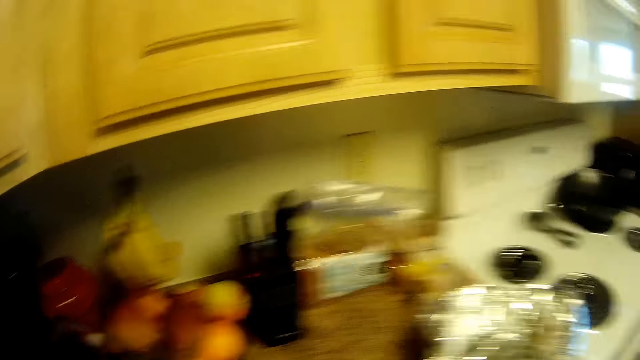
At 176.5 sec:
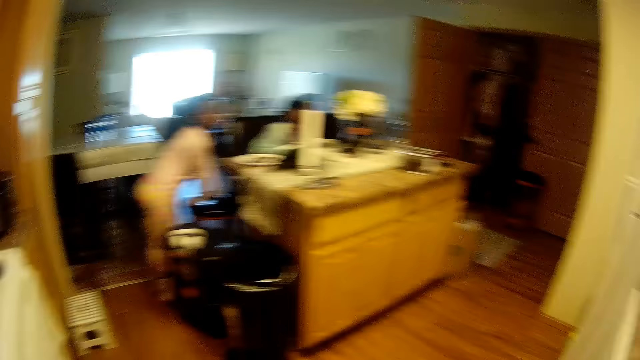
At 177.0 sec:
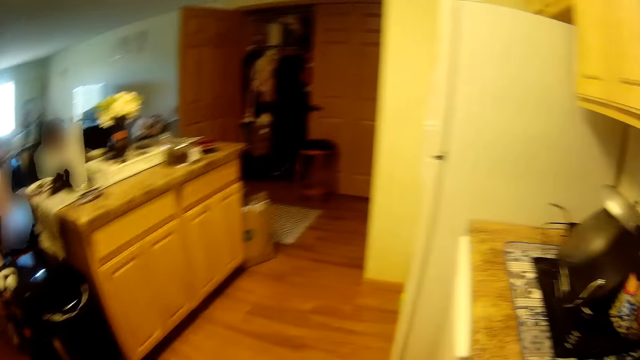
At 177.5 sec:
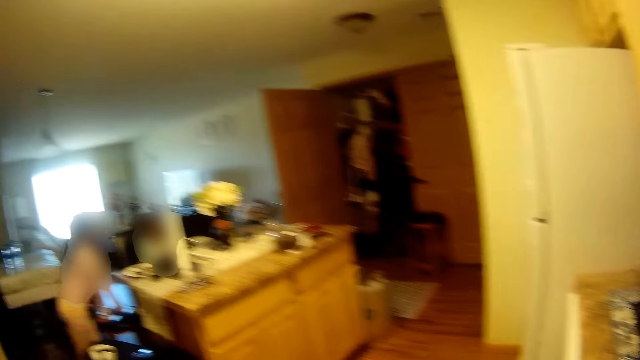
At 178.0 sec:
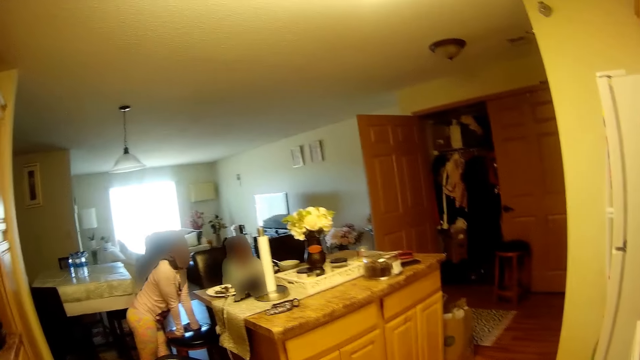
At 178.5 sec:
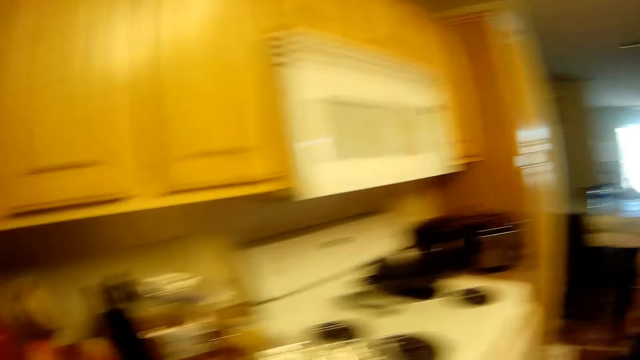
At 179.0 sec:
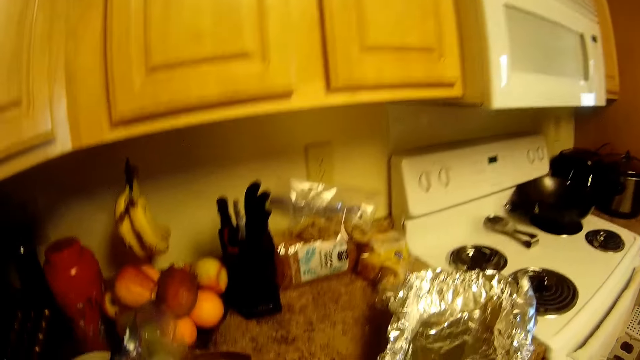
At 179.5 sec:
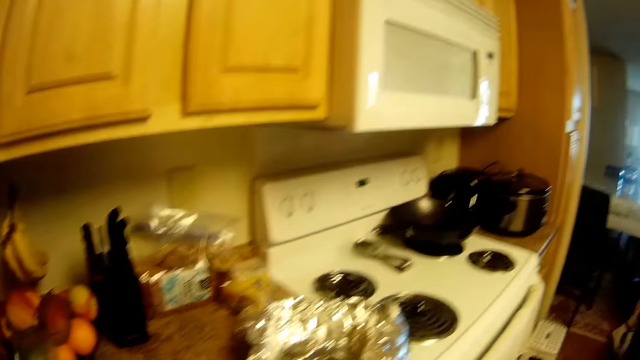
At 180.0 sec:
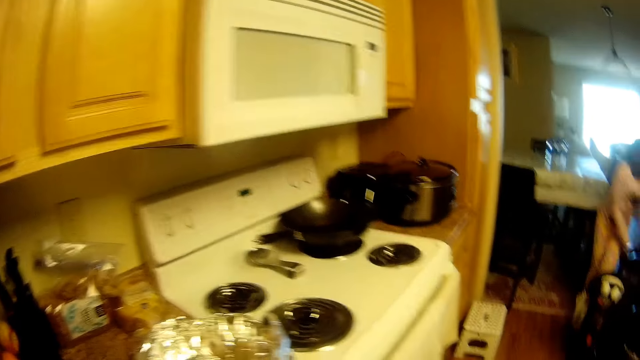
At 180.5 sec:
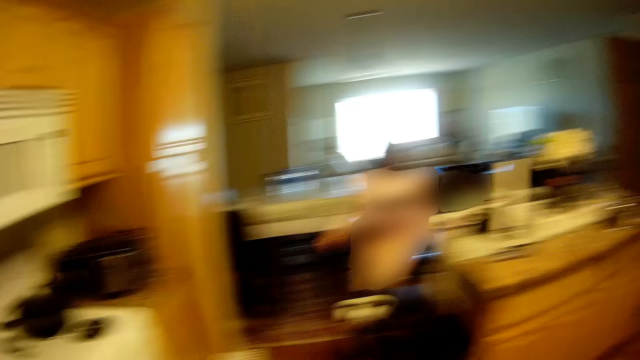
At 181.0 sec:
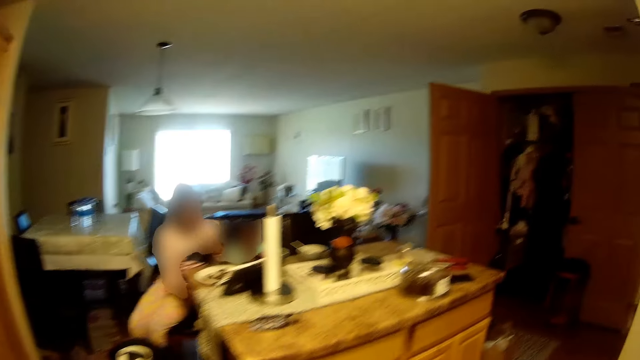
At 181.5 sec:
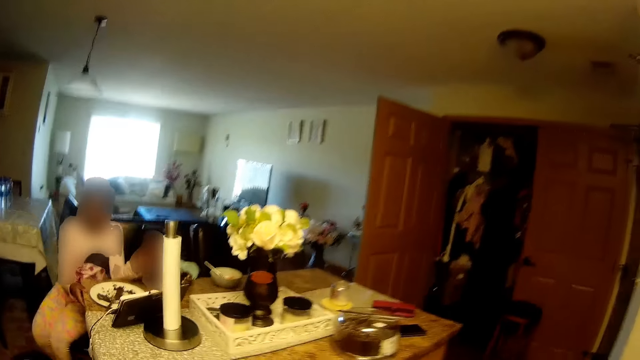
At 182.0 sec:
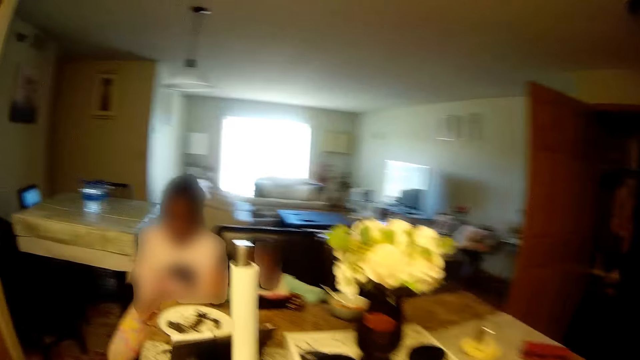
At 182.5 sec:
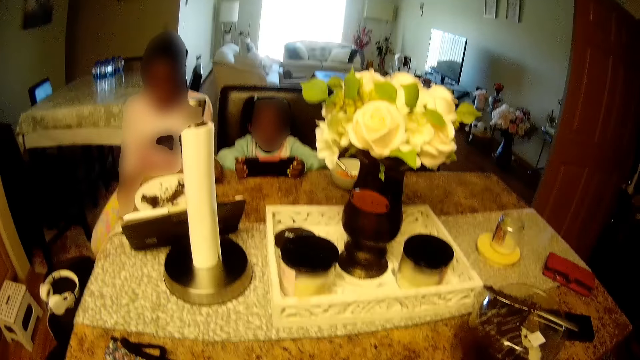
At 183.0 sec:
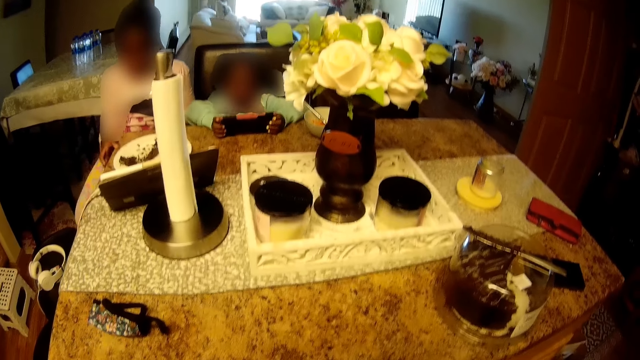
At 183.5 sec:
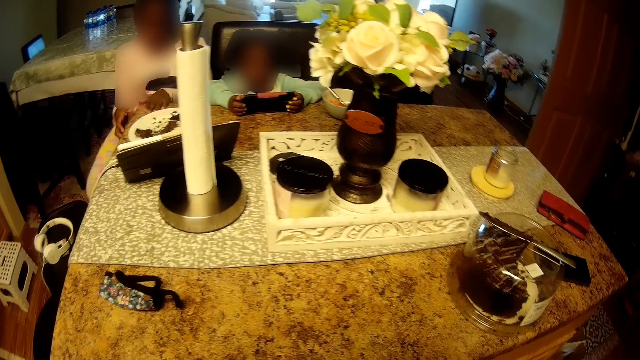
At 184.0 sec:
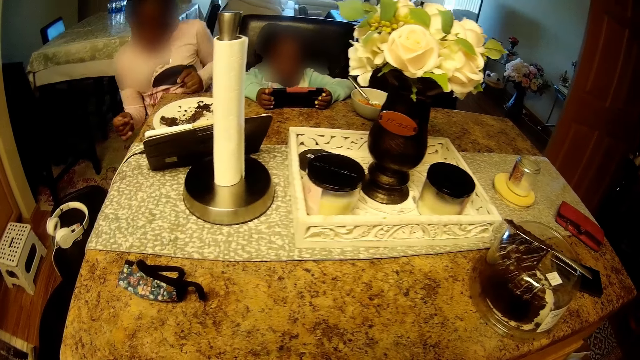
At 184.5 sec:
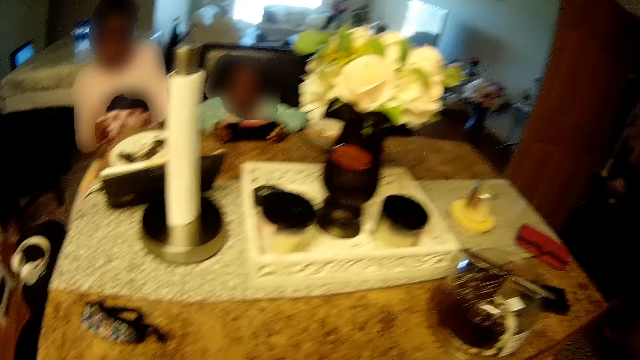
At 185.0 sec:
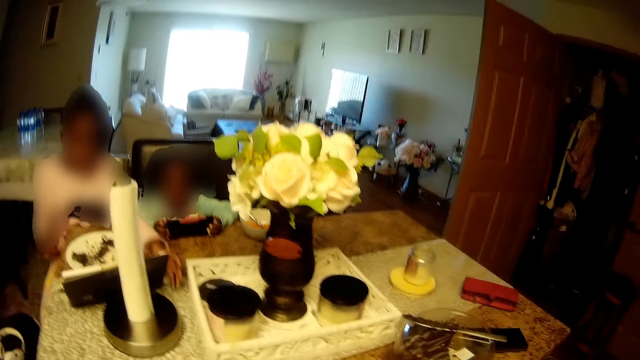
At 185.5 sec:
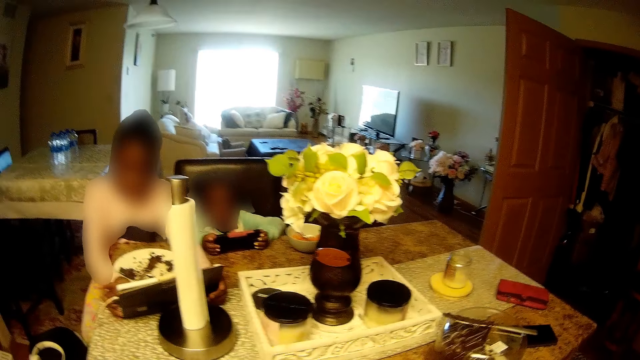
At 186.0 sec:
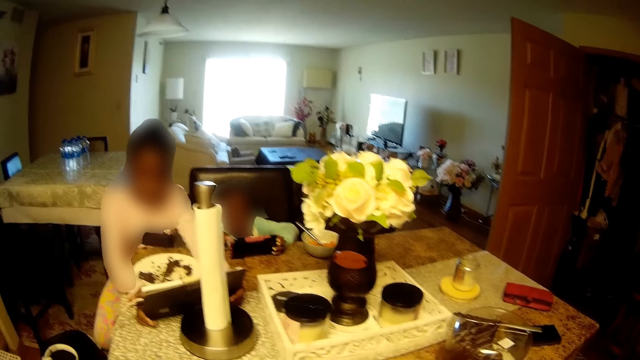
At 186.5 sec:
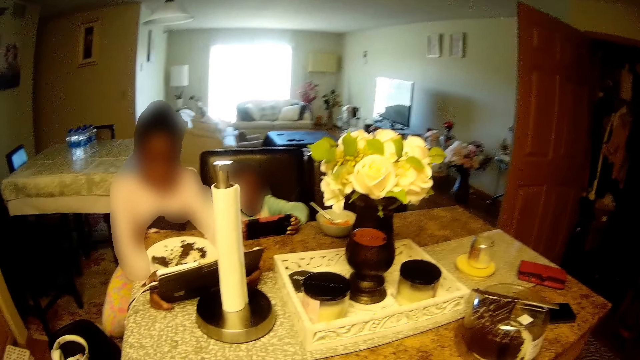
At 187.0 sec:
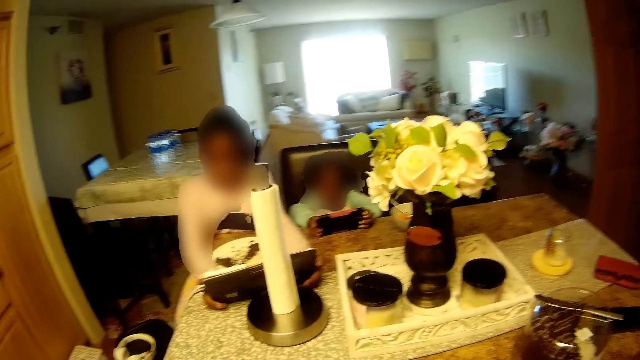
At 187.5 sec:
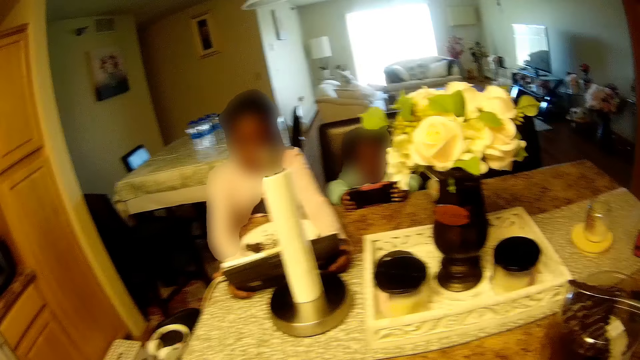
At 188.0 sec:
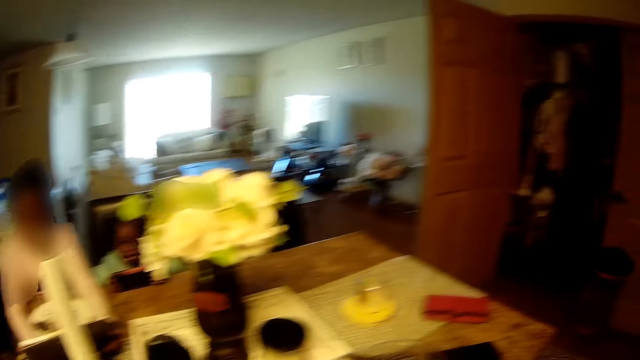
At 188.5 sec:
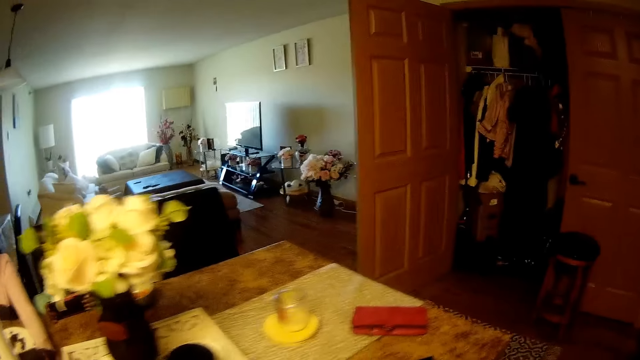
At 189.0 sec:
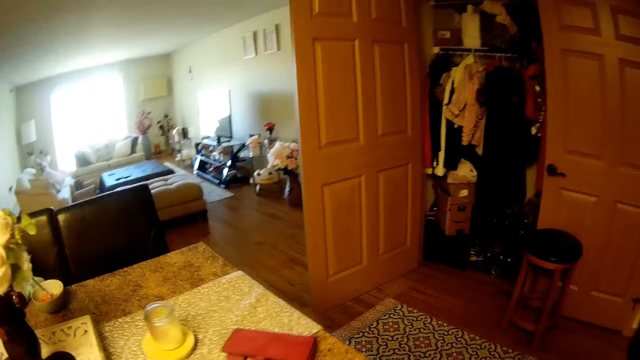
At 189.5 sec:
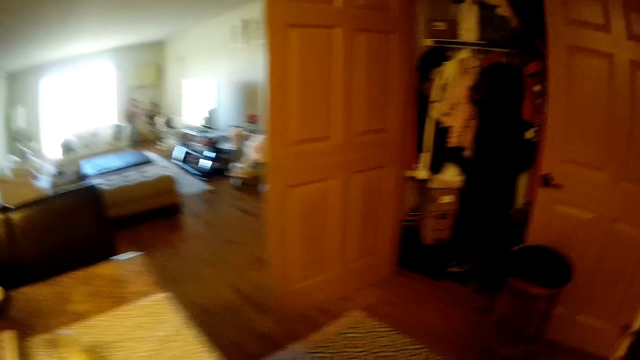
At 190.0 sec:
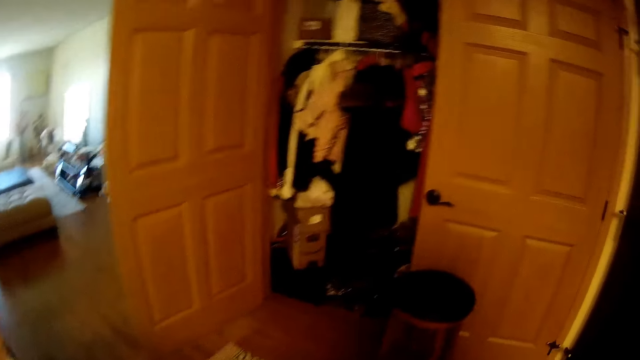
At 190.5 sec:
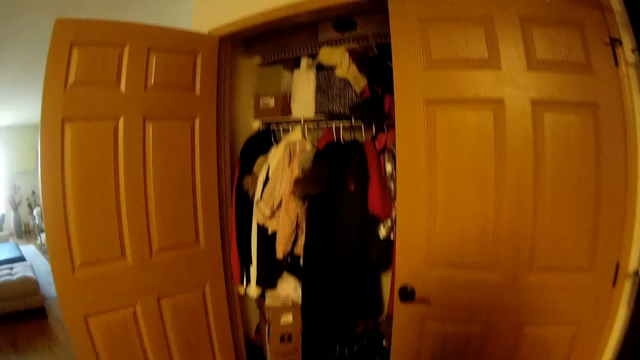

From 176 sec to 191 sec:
The camera wearer looks around. A child stands beside the counter. The camera wearer interacts with a girl and the child. They walk to the counter. The child sits on a chair. The child operates a tablet with both hands. The child sits on the stool. The camera wearer walks to the closet.

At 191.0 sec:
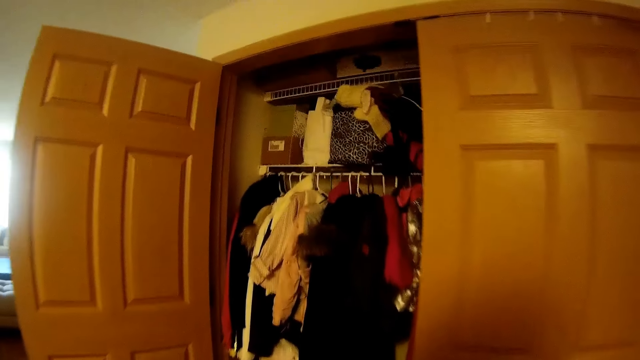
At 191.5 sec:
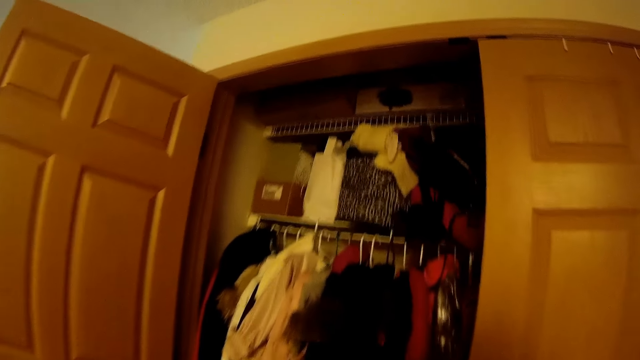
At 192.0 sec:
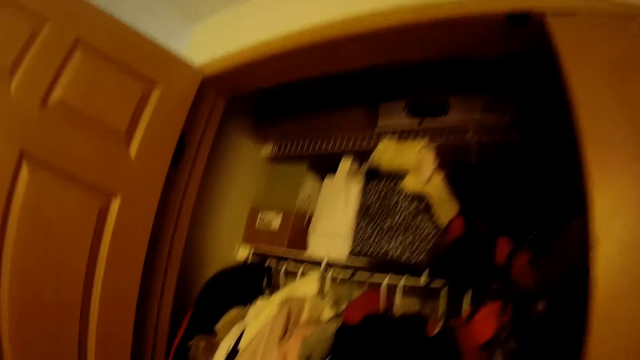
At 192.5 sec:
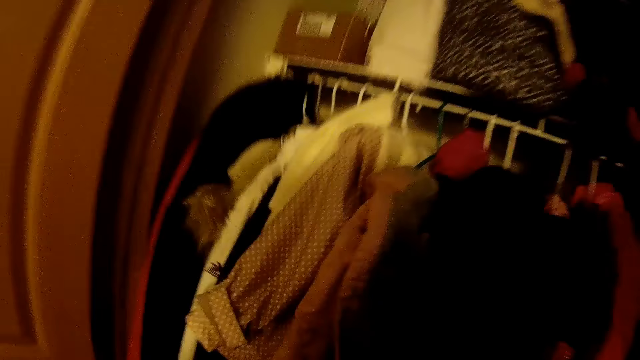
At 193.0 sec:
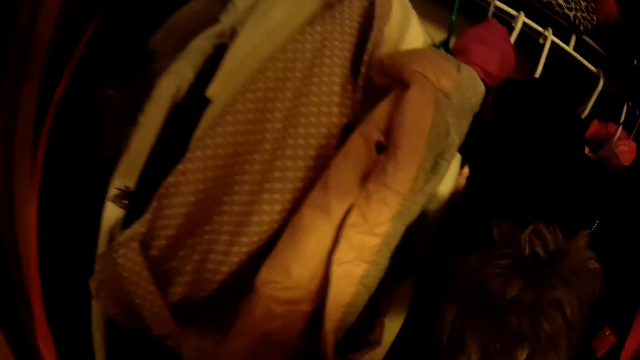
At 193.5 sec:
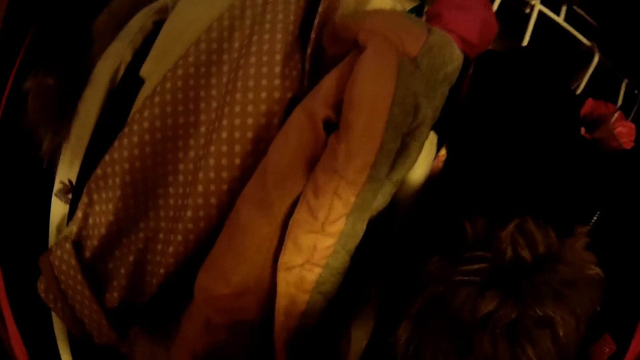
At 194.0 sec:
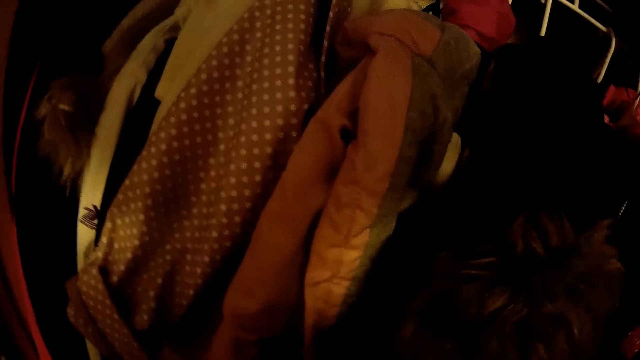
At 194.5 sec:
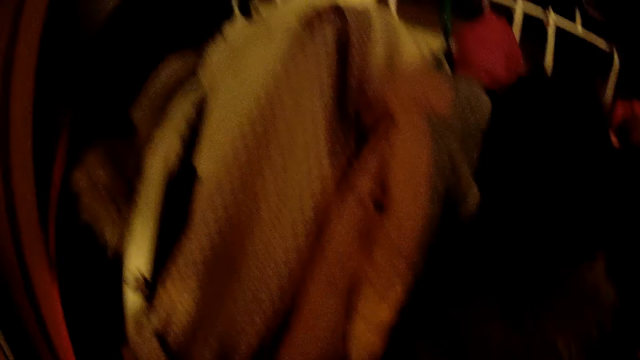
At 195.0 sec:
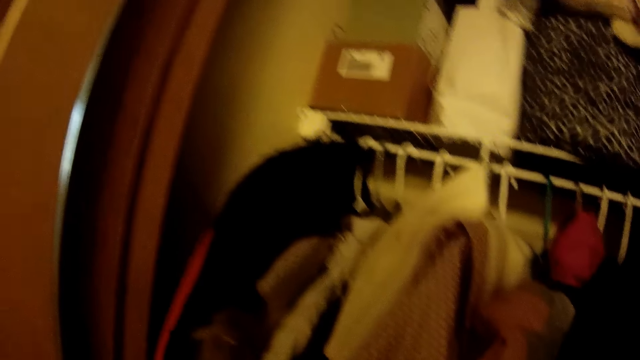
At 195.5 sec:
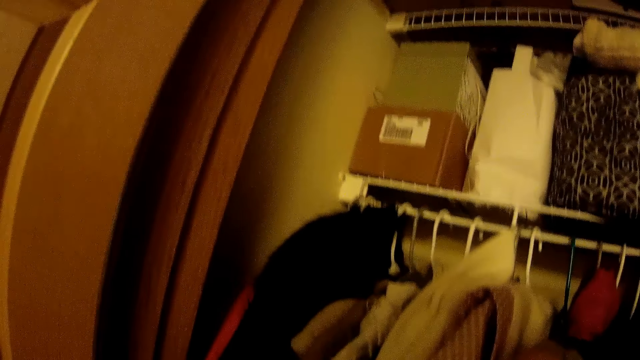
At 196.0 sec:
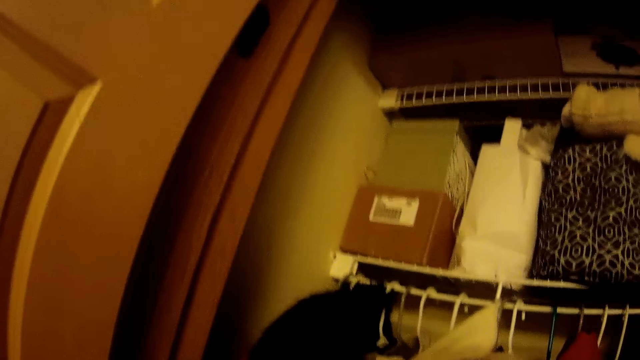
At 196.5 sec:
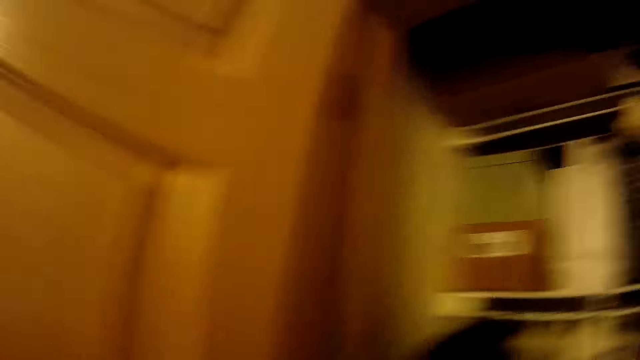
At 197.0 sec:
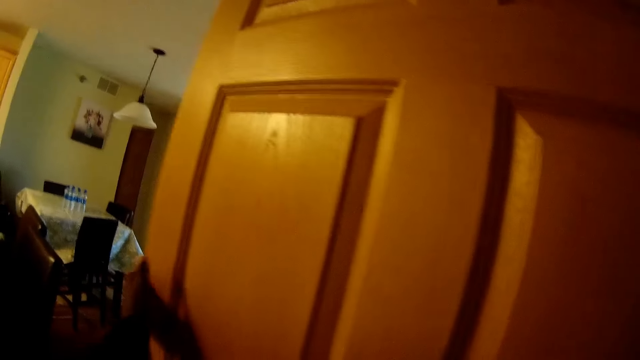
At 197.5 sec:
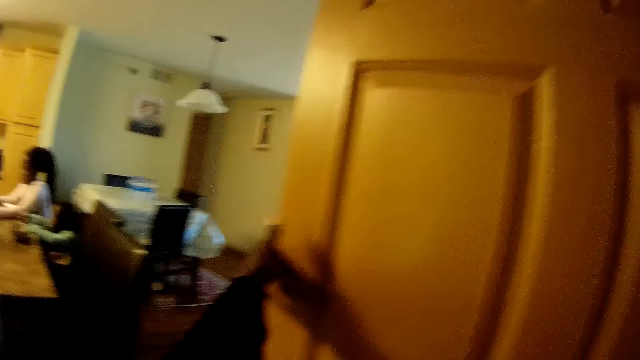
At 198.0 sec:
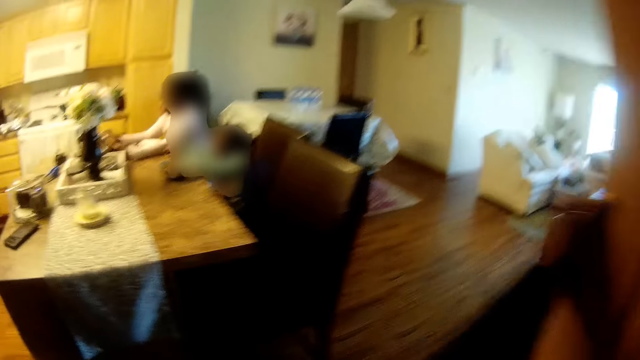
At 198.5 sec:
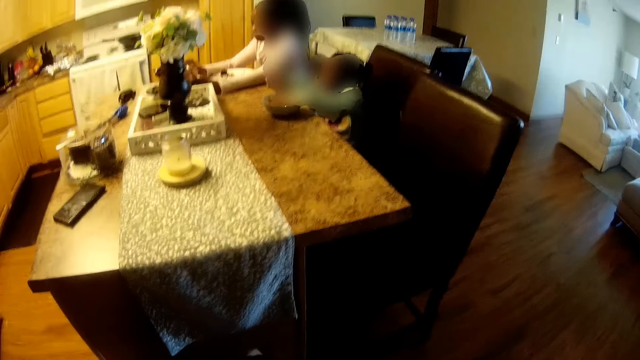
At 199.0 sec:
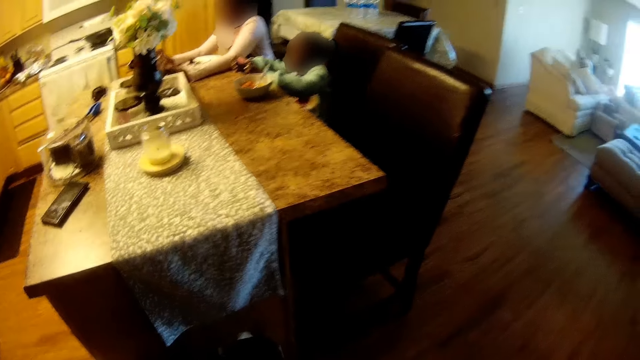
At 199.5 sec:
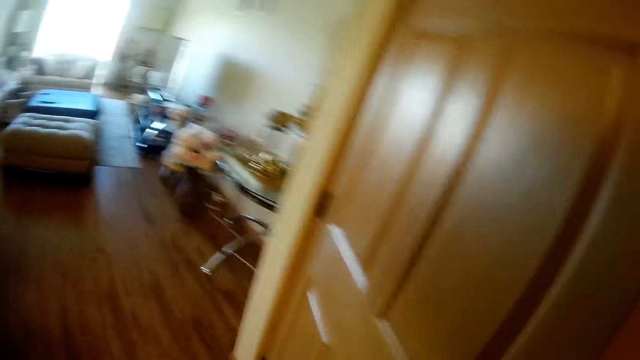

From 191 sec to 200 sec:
The camera wearer looks through the clothes. A girl interacts with another girl. The camera wearer holds the closet door. She closes the door with her left hand.
